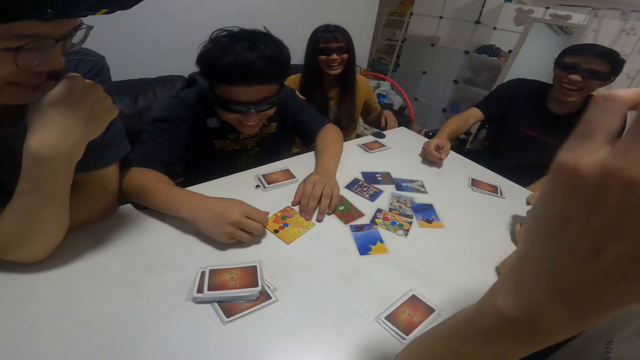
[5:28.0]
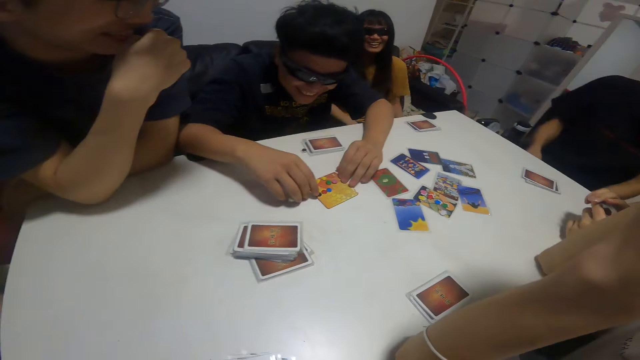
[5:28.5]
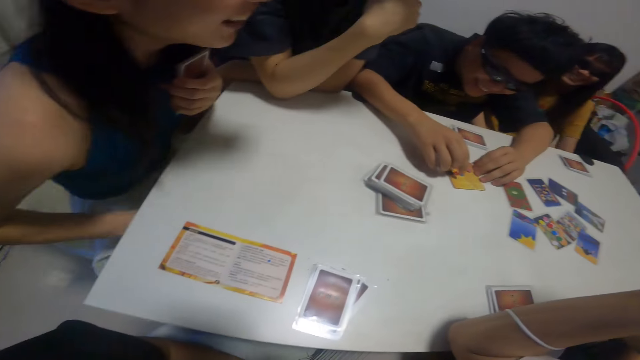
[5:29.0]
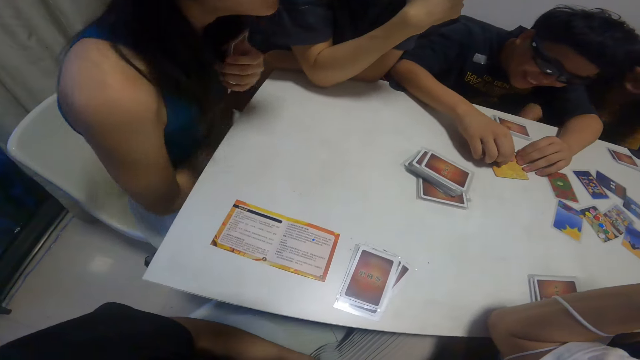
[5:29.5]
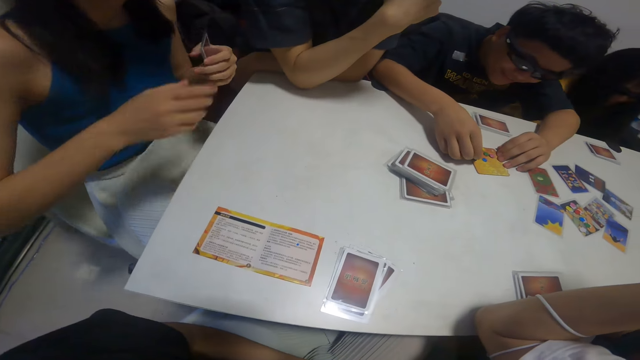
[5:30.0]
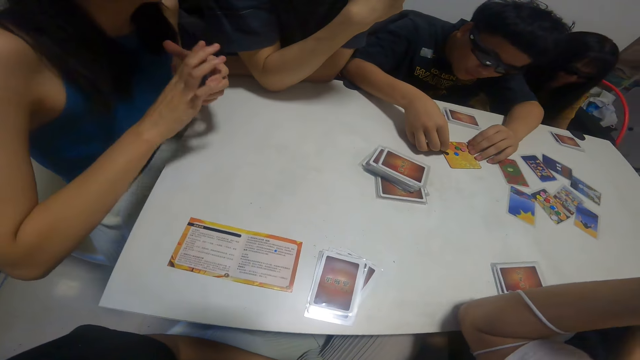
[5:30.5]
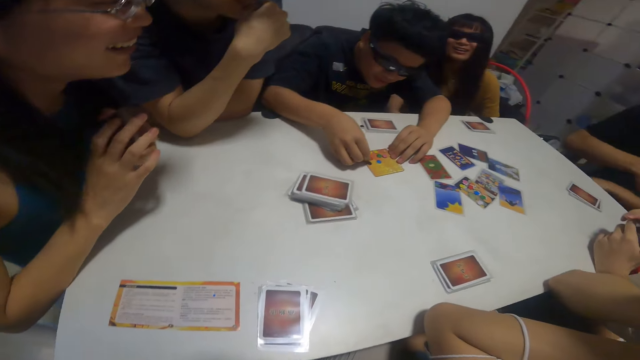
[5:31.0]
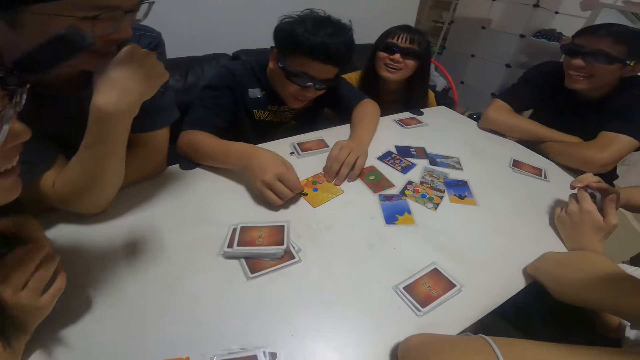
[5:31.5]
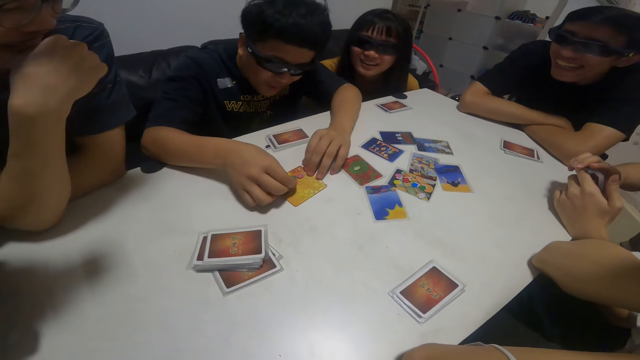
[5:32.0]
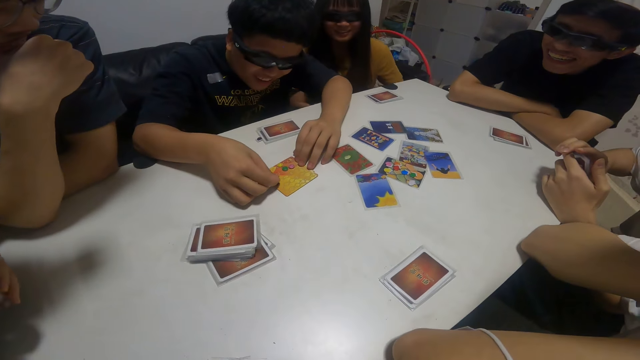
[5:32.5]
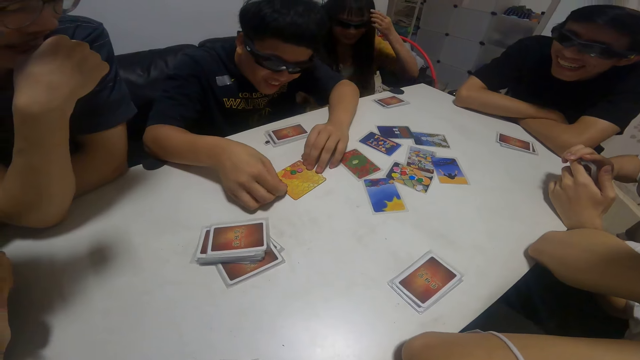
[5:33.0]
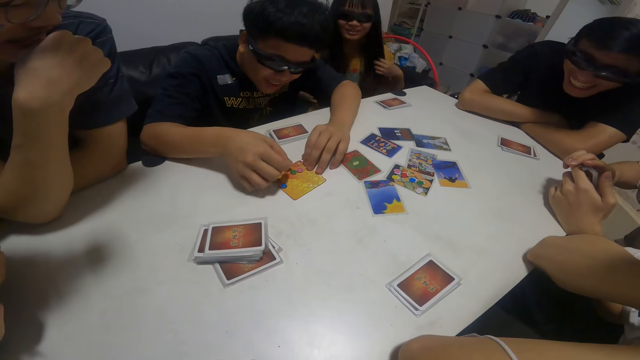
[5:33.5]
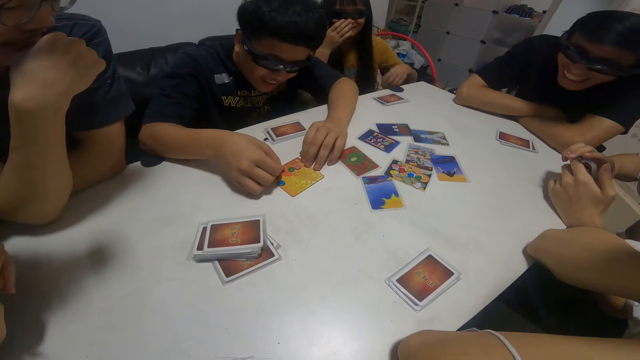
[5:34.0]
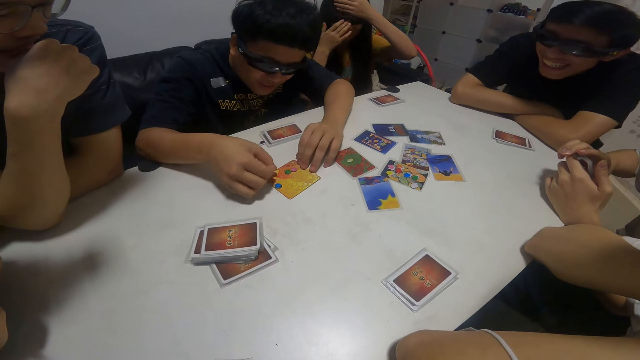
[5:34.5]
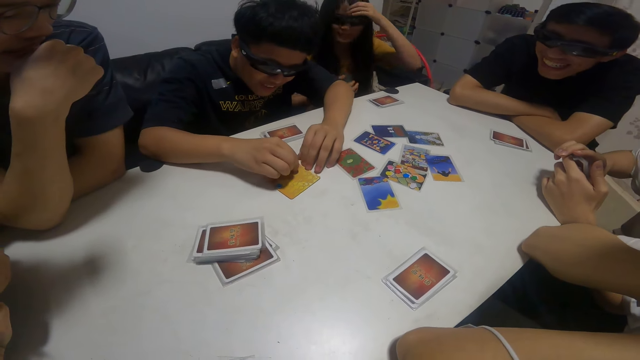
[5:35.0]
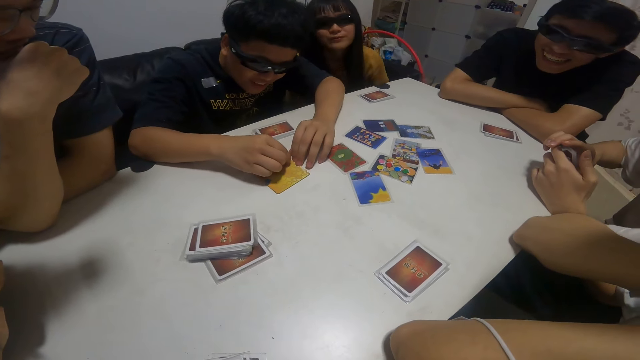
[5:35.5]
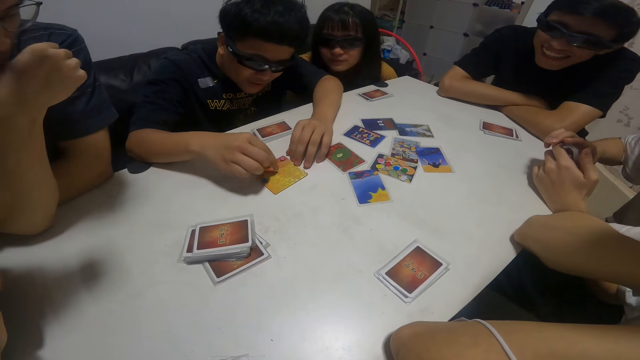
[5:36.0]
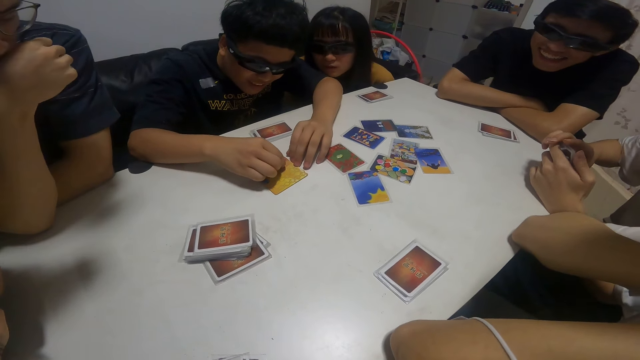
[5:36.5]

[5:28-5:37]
The boy sorts some stickers on the card with both hands. He arranges something.

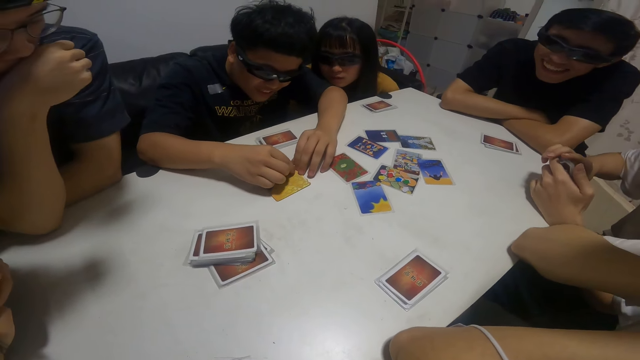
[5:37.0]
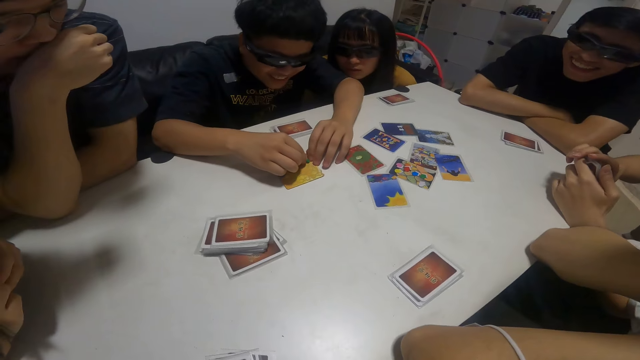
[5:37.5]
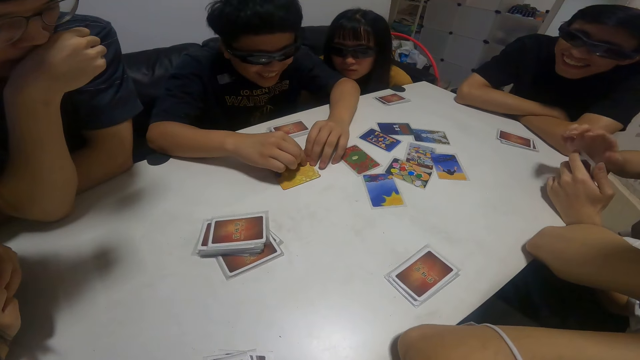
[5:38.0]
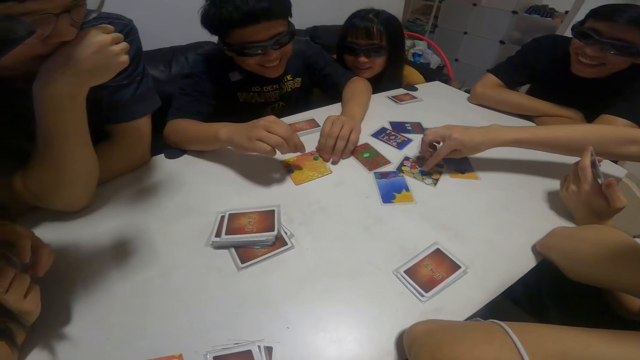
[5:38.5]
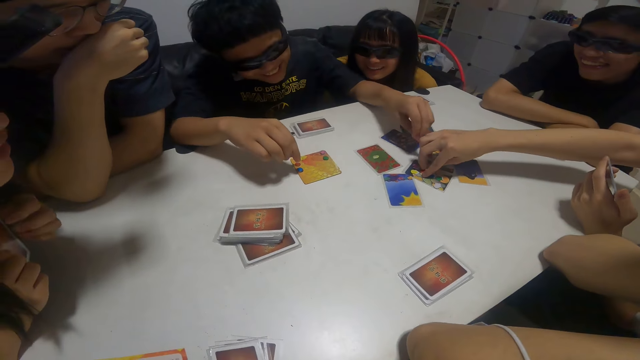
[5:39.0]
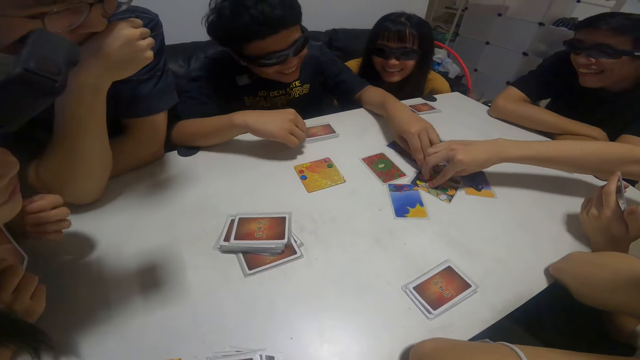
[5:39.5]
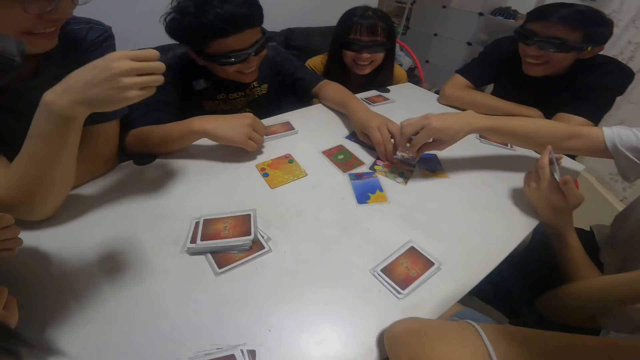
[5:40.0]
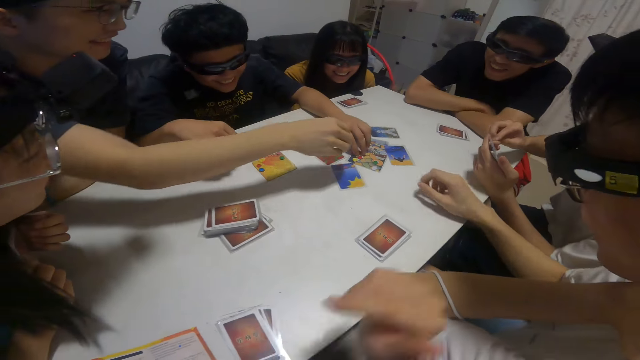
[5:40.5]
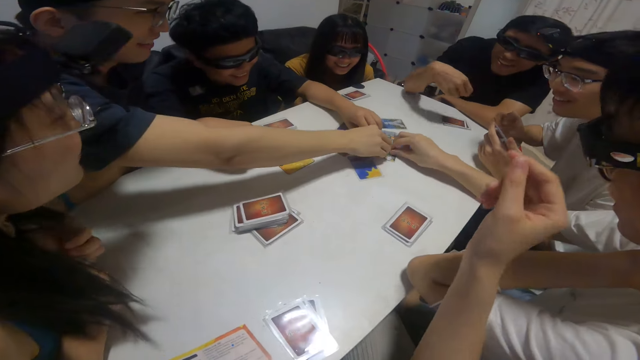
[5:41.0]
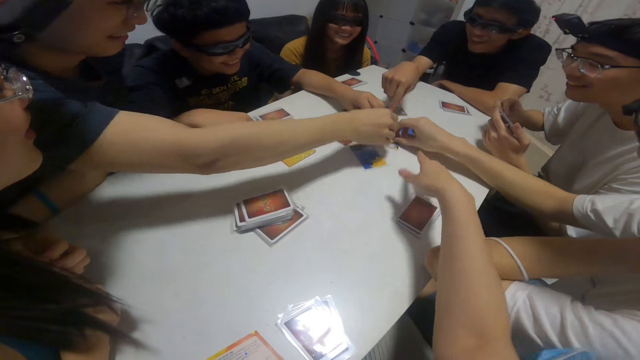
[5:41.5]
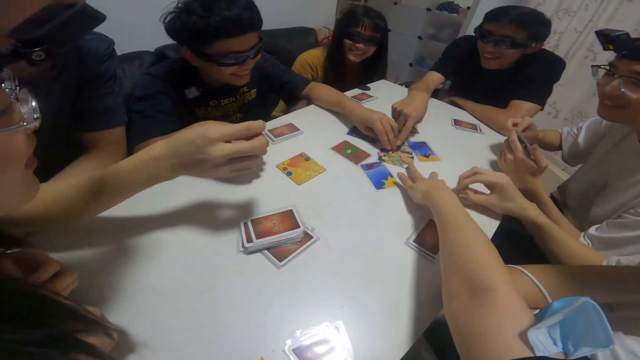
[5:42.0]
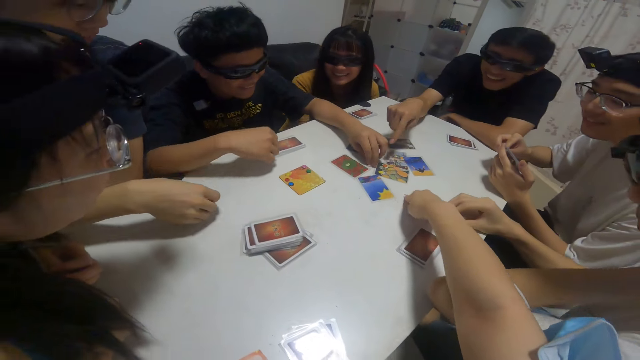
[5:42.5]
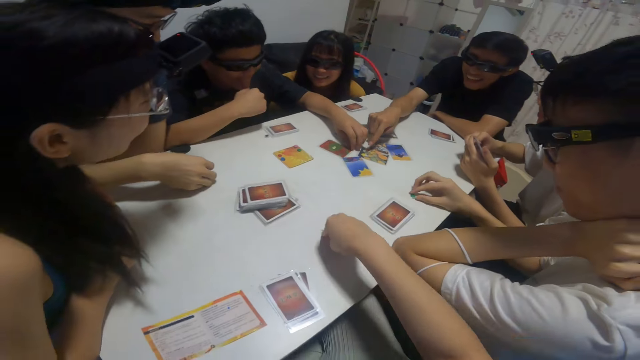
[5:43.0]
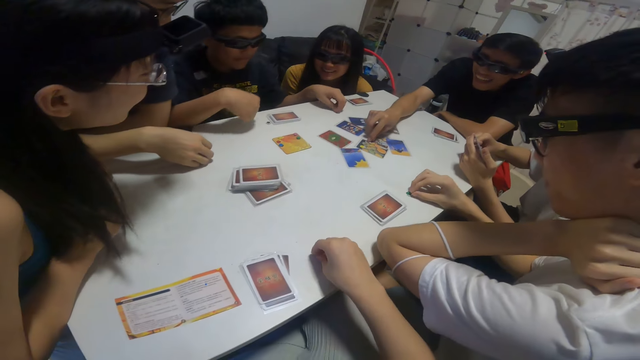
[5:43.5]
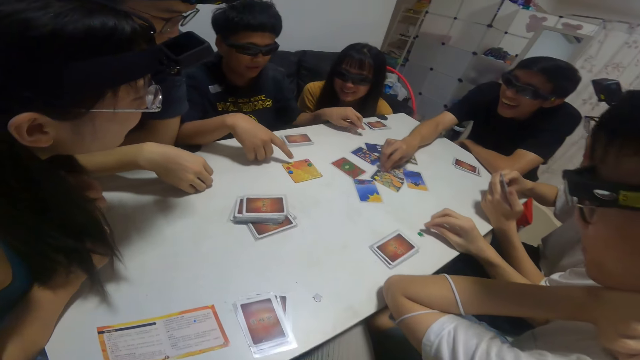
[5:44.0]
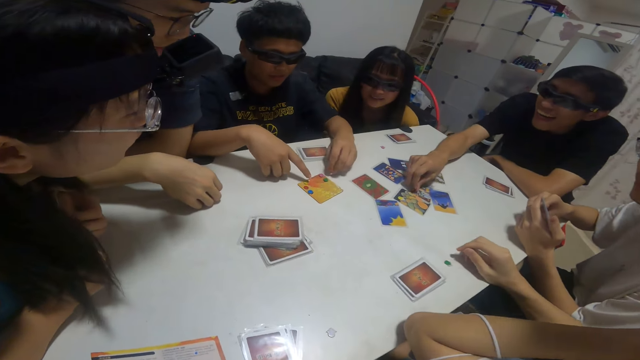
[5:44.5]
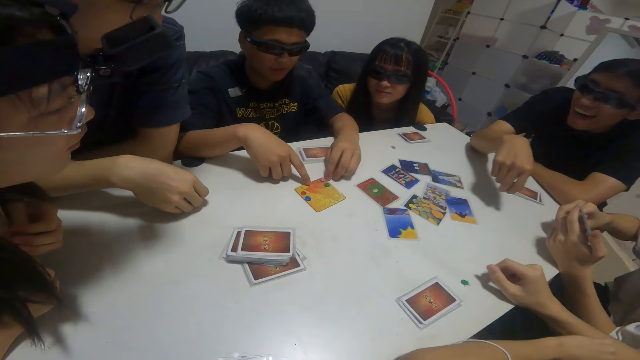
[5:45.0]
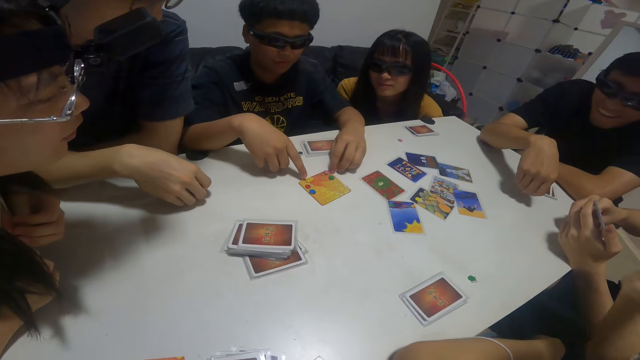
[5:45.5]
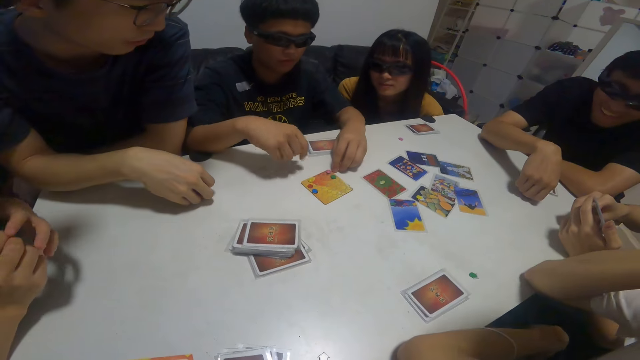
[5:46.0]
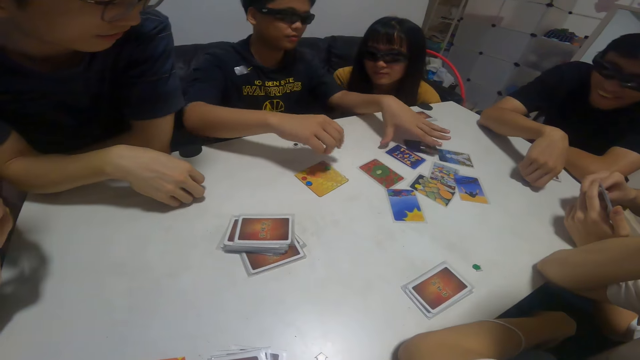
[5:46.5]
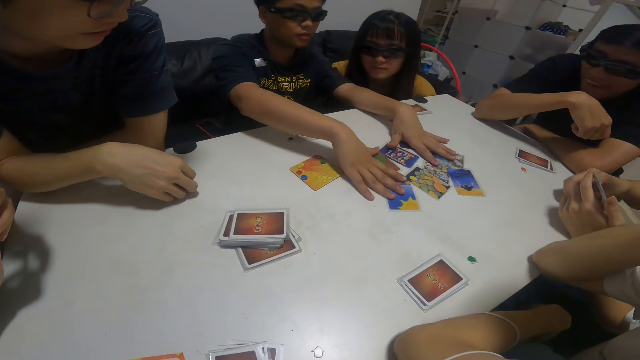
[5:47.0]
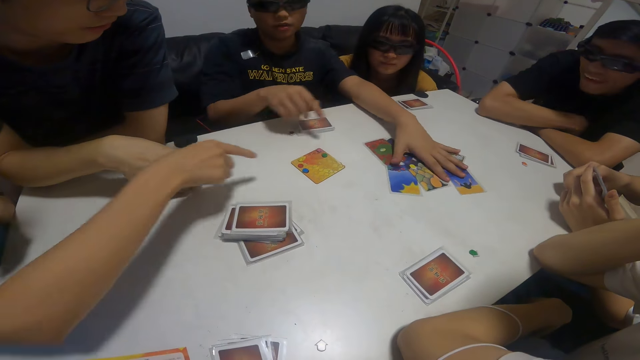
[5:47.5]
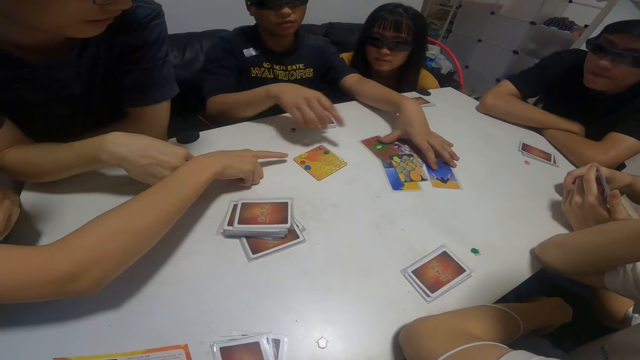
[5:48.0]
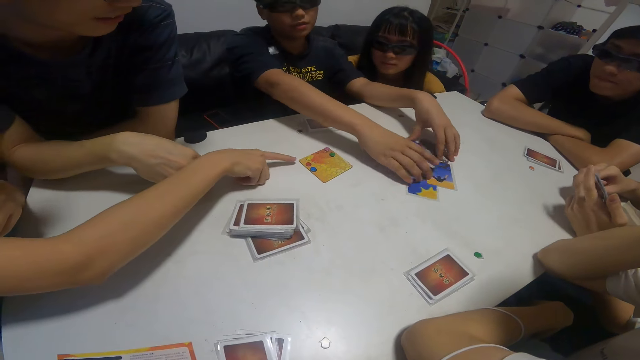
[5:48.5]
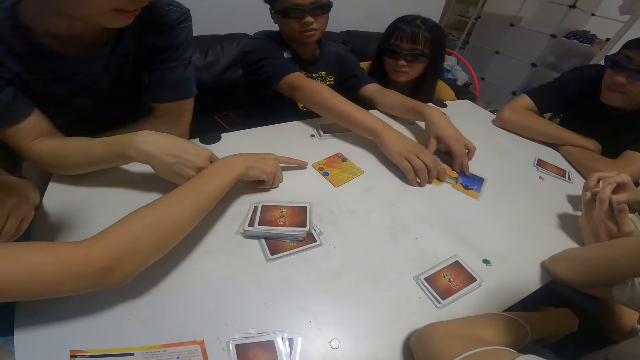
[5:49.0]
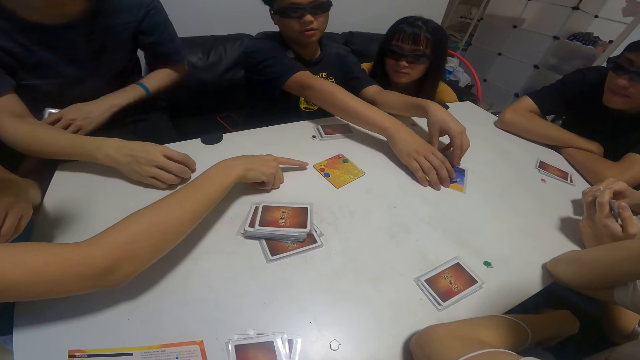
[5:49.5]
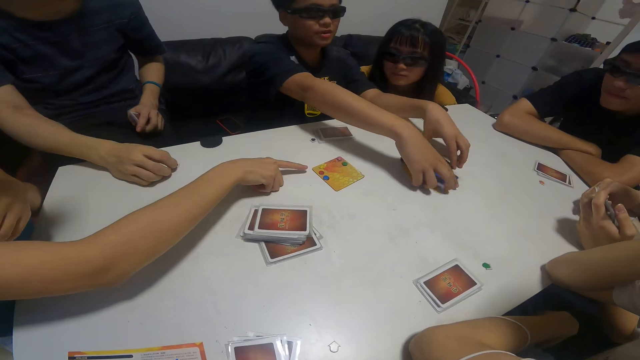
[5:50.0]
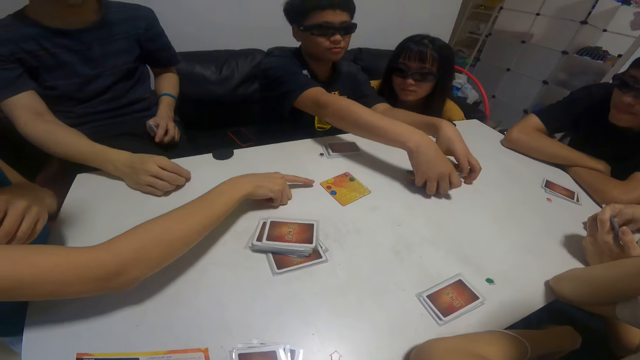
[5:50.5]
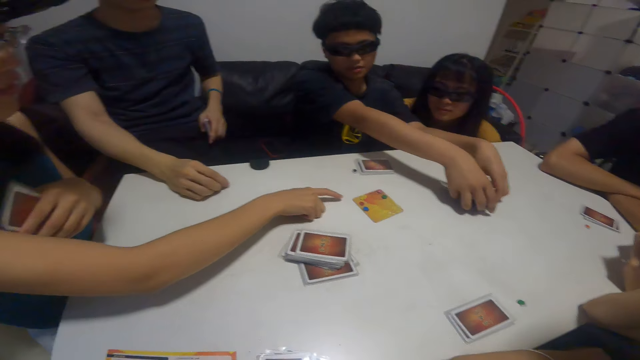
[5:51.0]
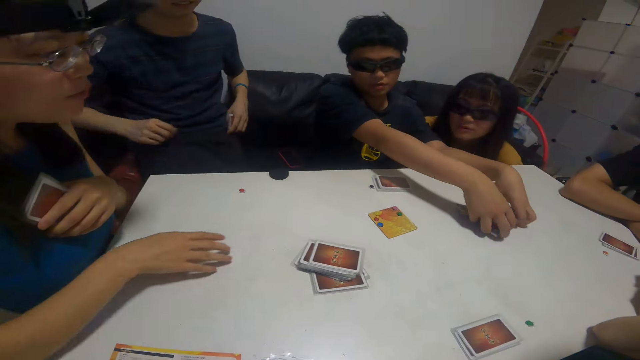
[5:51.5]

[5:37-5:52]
The man picks another sticker from the table with his right hand. A person arranges something. Another man picks another sticker from the table with his right hand. The camera wearer picks another sticker from the table with his right hand. Another person arranges something. Another man picks another sticker from the table with his right hand. The boy gathers some cards on the table with both hands. A lady talks and interacts with the group.
